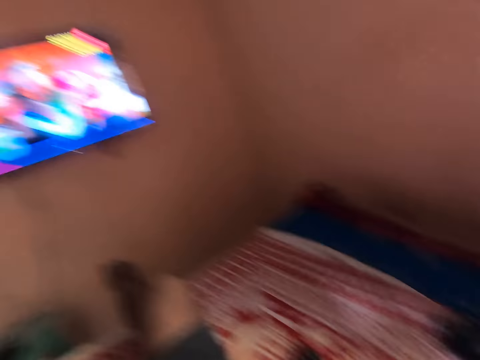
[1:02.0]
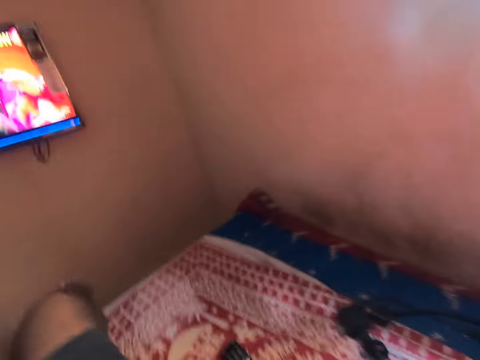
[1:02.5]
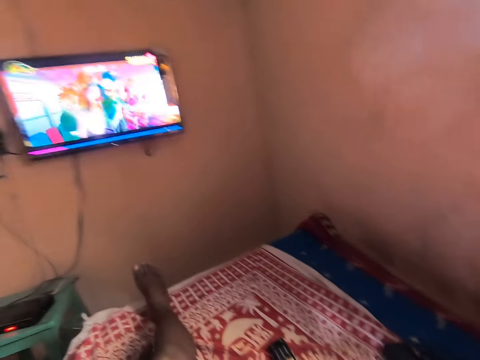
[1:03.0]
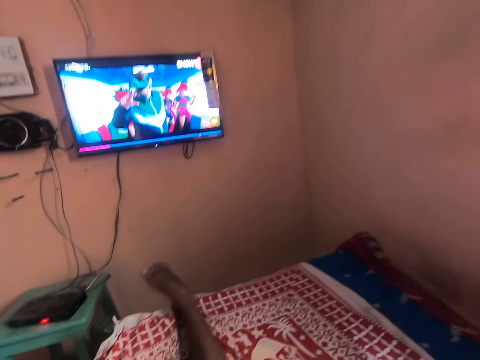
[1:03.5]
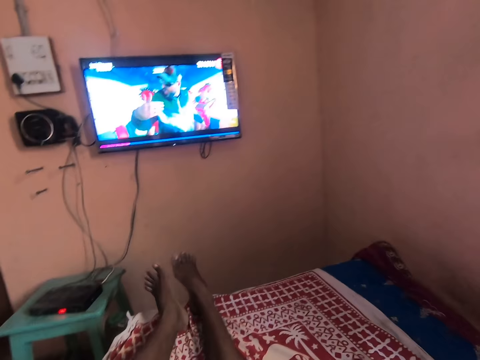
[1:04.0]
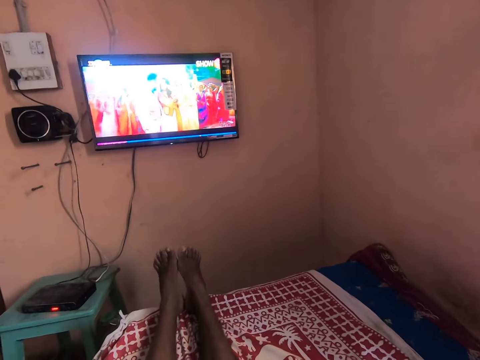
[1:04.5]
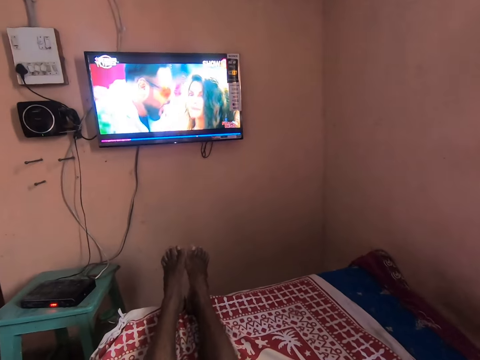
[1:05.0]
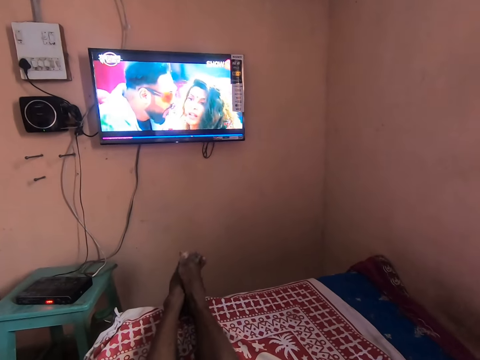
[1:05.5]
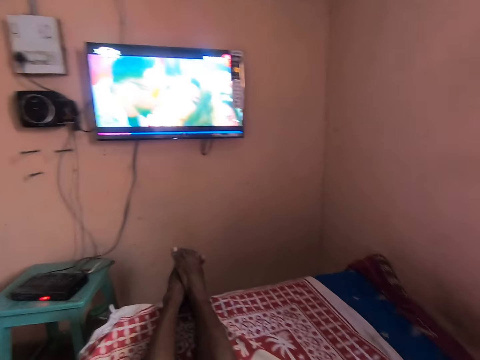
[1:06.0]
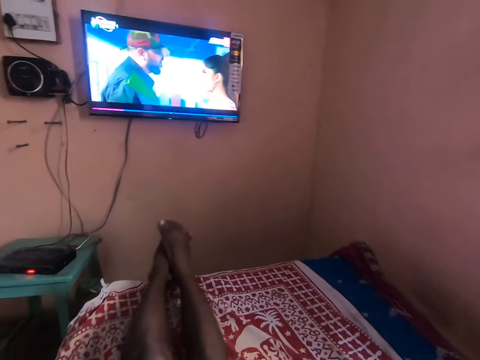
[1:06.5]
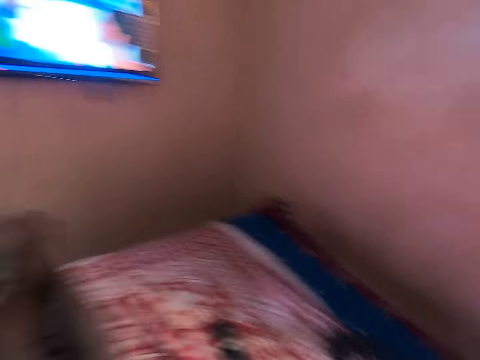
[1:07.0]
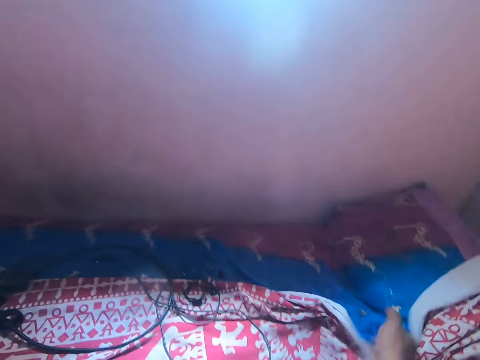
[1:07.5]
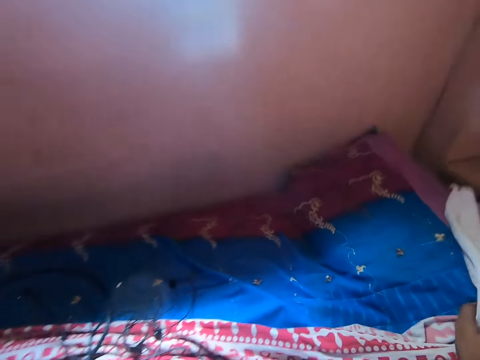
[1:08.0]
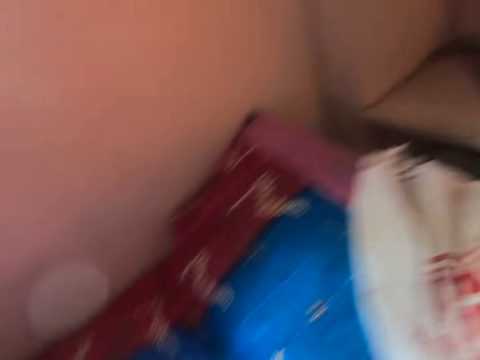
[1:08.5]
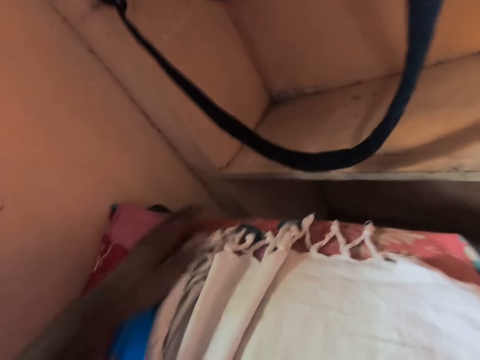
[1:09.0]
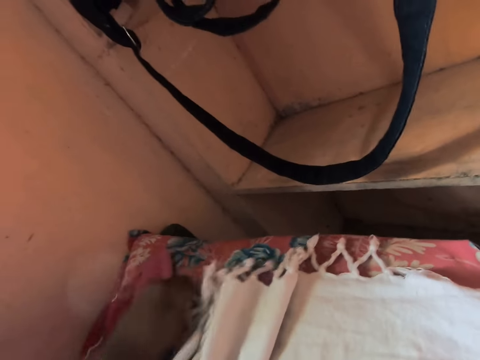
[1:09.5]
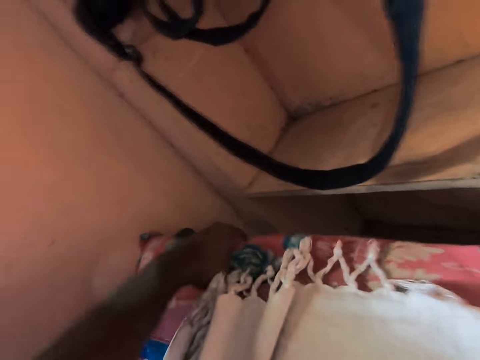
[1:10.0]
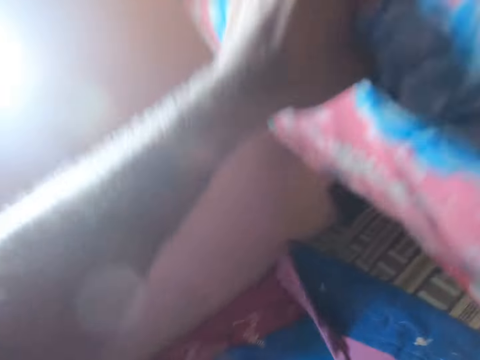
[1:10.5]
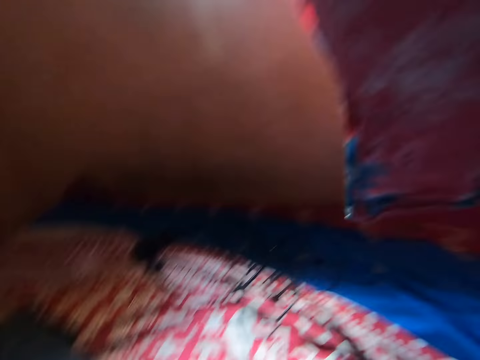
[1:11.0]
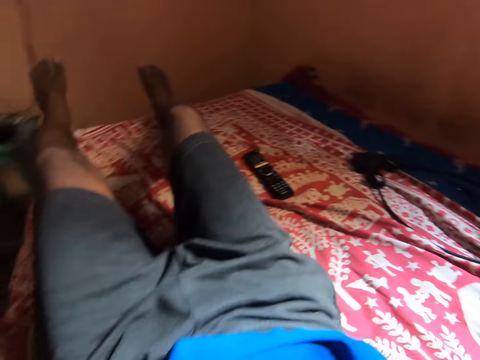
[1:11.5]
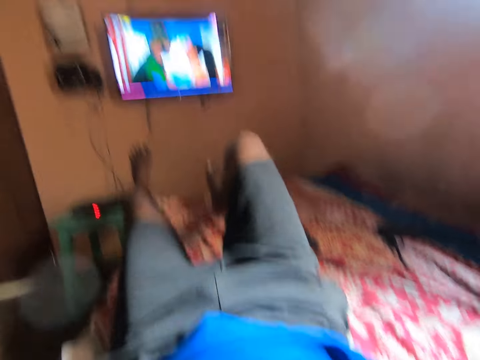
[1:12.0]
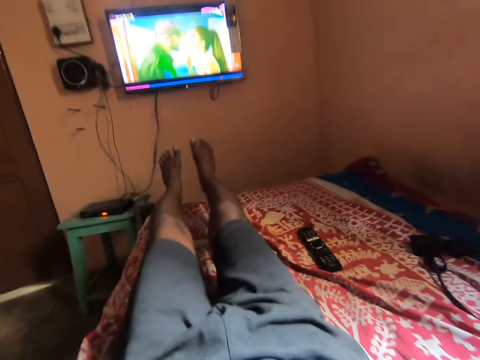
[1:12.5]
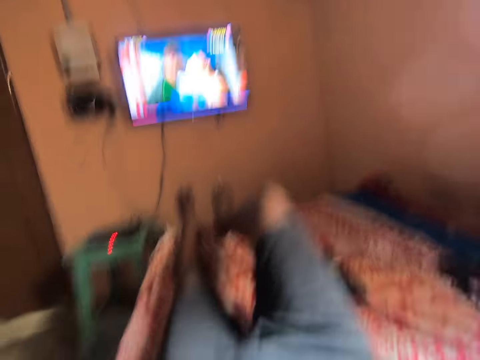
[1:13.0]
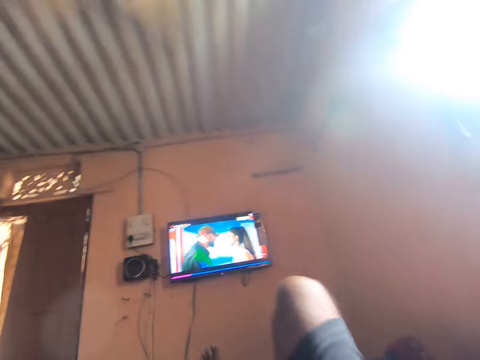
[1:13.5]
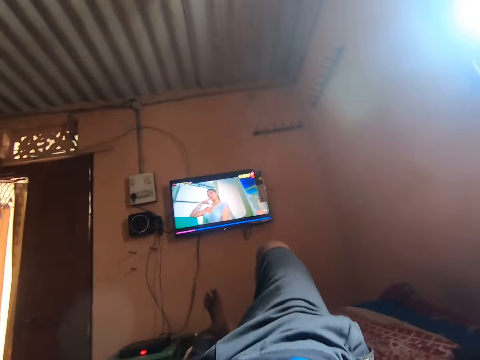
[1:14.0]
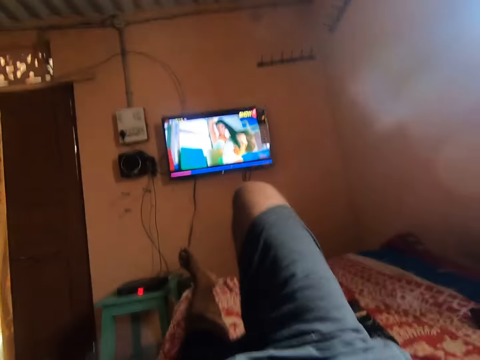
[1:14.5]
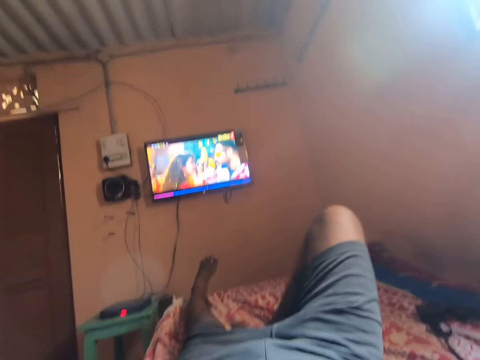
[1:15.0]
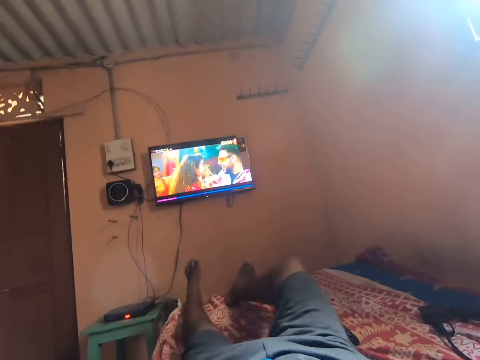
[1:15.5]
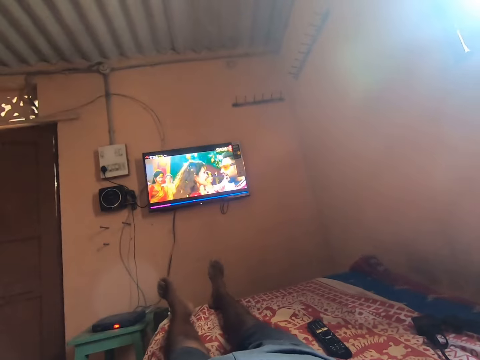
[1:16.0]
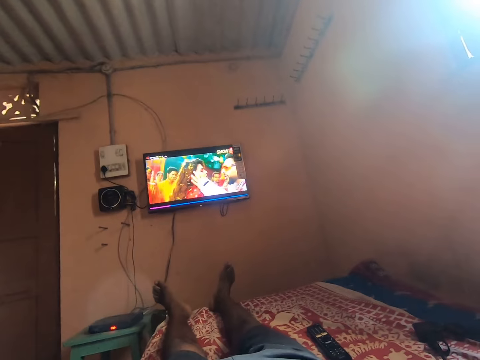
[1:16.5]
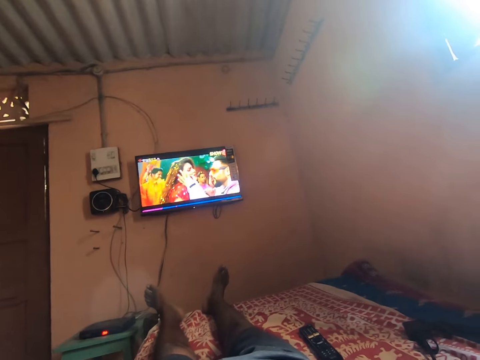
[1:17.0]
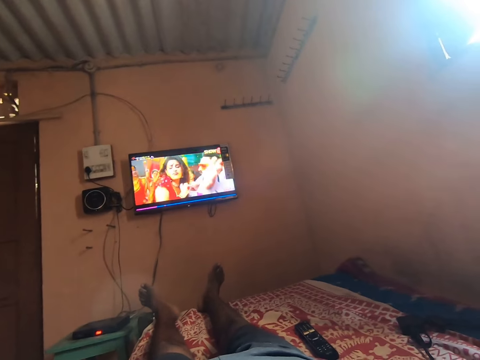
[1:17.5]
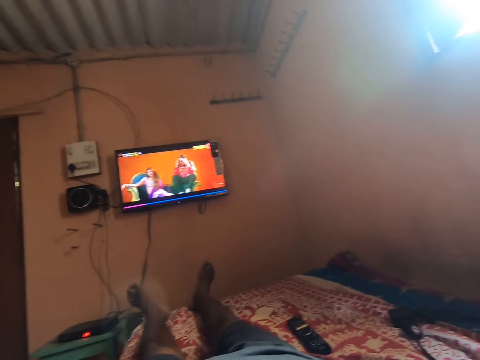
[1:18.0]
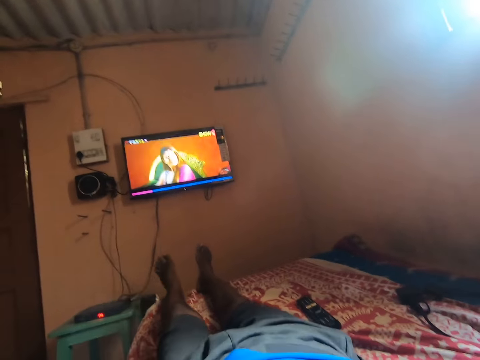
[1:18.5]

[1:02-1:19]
The camera wearer watches the television. He adjusts himself on the bed. He moves backwards. He straightens his leg forwards. He looks around. He pulls the duvet backwards. He looks around. He holds the pillow with his hand. He moves his hand backwards. He picks up the pillow on the bed with his left hand. He reaches for the pillow. He moves the pillow towards him. He rests his head on the pillow. He moves his leg towards him. He moves his leg forwards. He watches the television. He adjusts himself on the bed. He bends his knee. He moves forwards. He straightens his leg forwards. He watches the television.

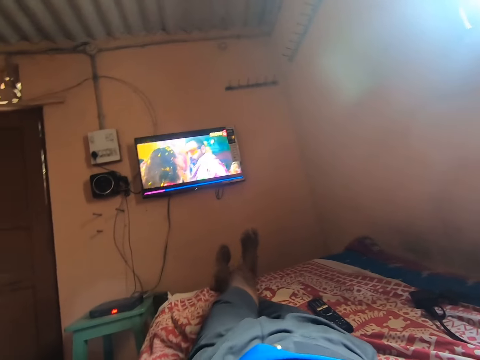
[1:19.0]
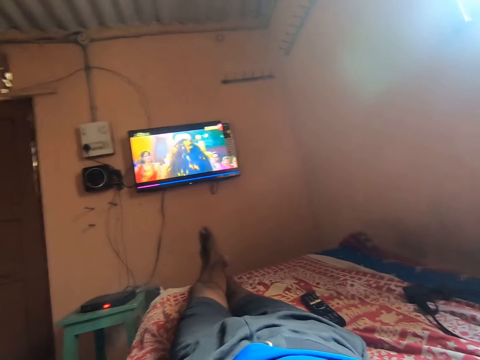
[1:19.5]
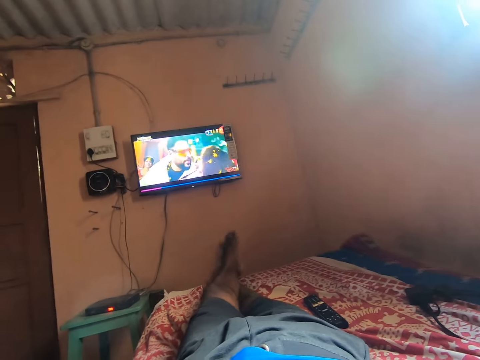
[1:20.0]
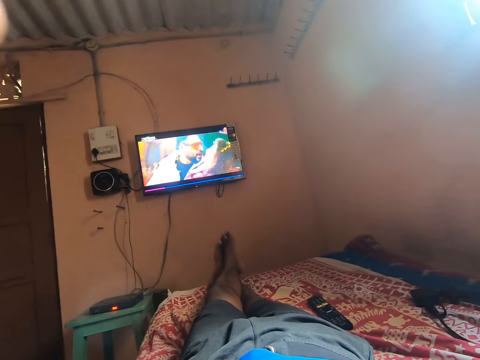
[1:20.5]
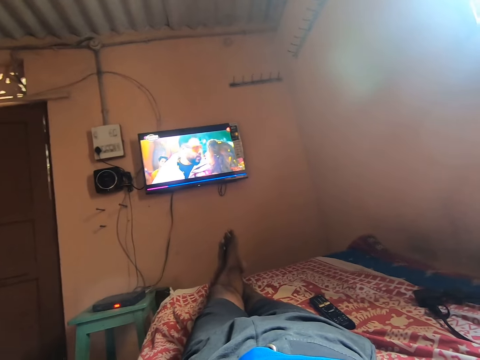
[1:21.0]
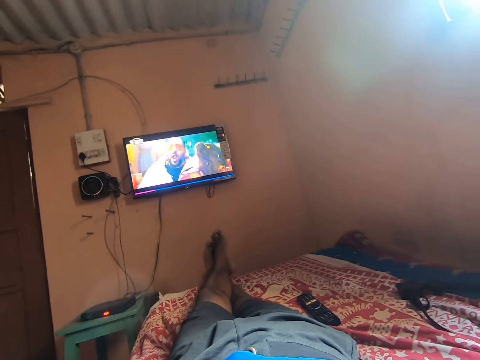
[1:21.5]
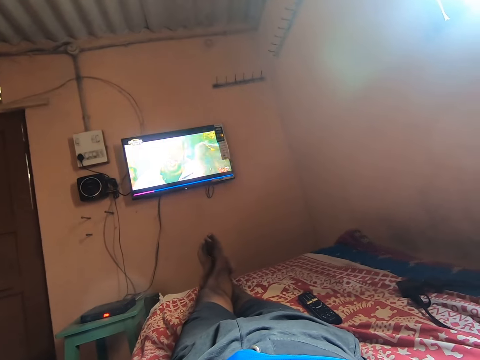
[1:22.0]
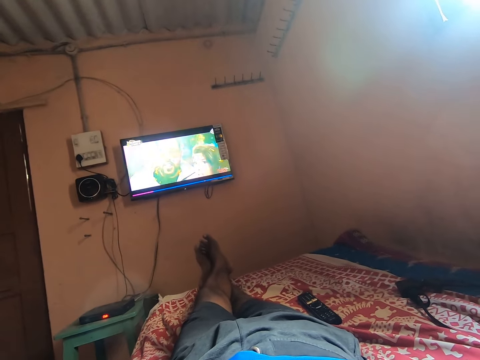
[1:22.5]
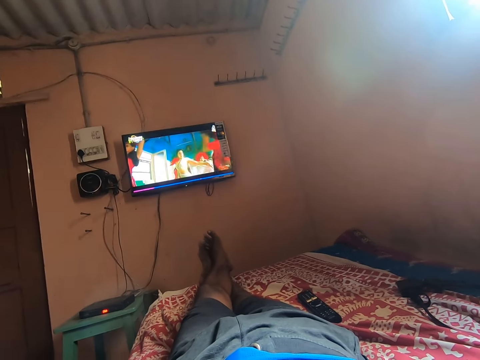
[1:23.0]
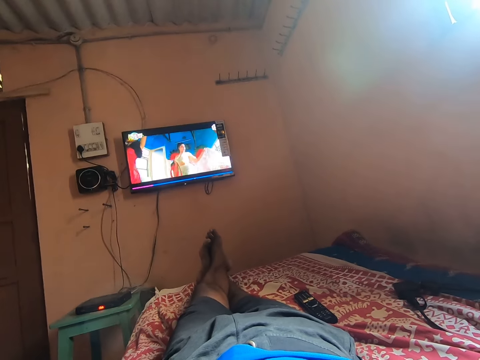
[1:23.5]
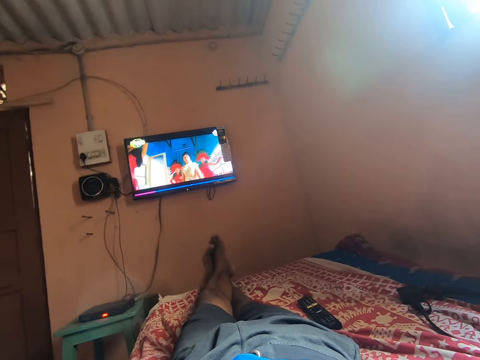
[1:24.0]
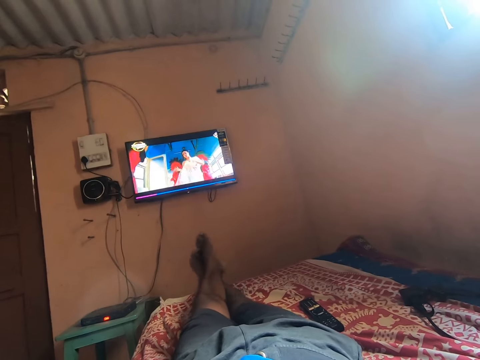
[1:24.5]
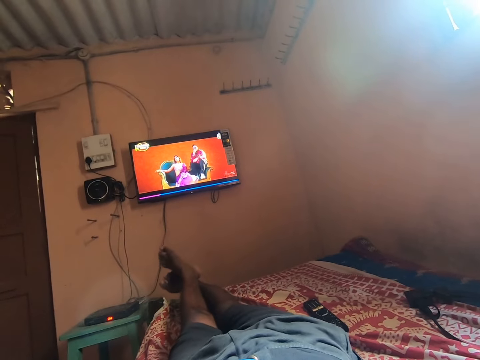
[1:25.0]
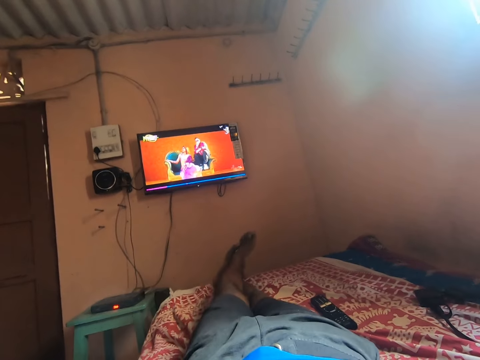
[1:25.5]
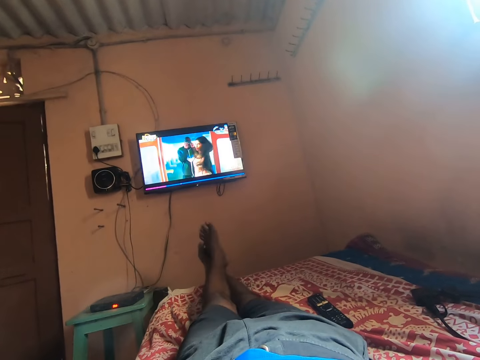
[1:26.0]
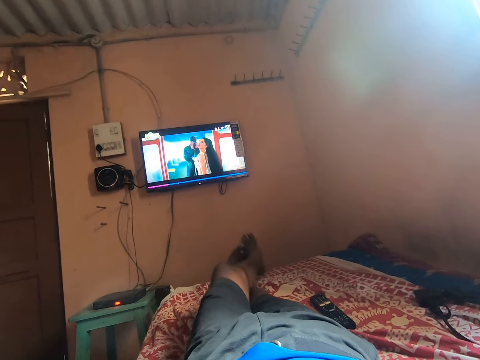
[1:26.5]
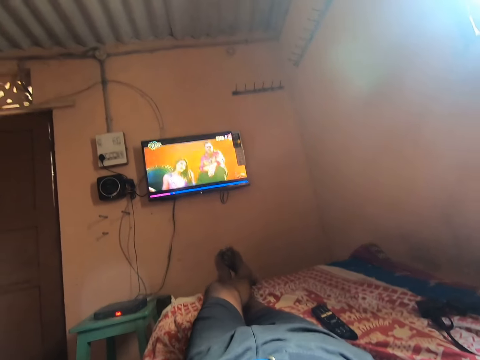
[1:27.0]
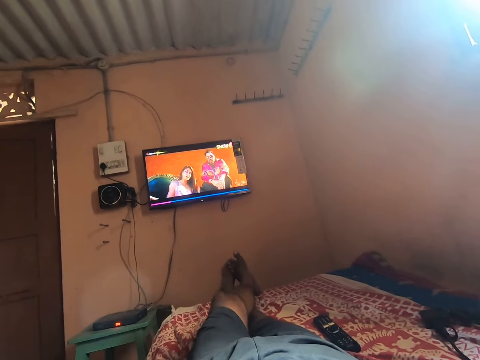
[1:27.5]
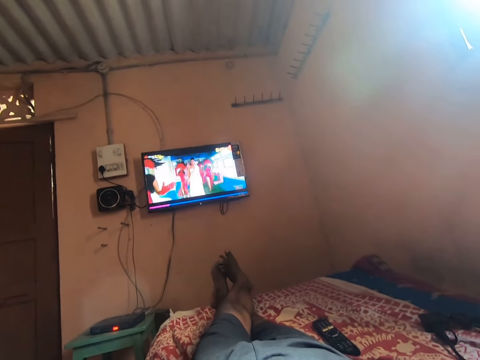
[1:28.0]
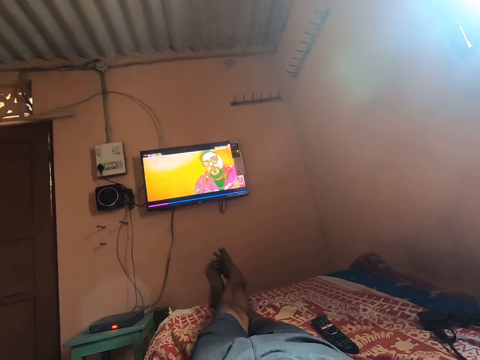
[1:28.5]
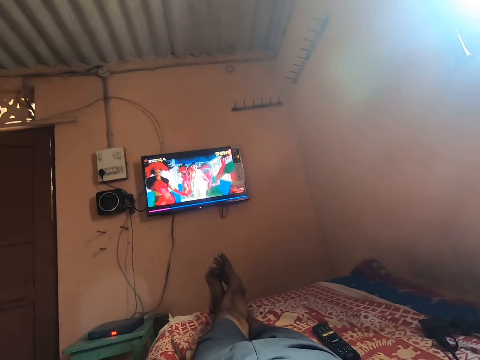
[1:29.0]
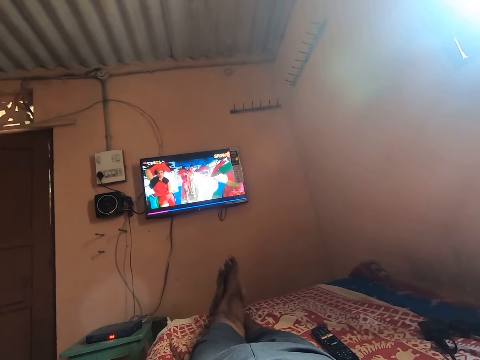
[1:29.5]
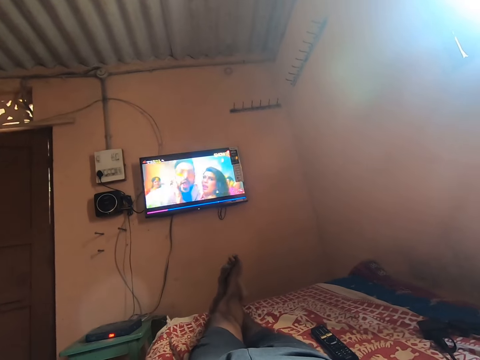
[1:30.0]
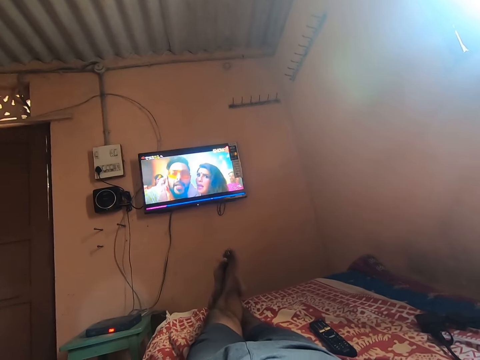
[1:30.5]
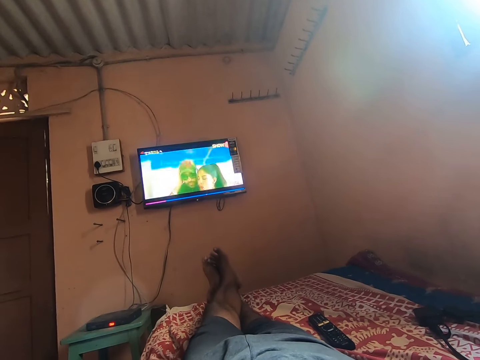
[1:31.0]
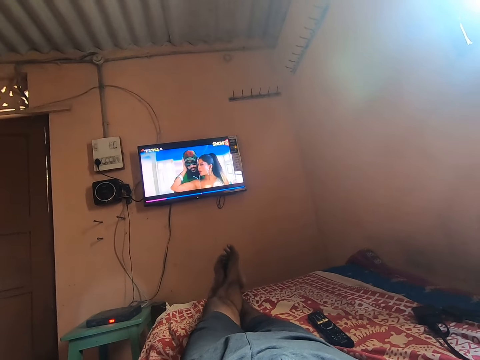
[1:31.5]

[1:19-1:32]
The camera wearer crosses his legs. He watches the television. He swings his legs. He rubs his feet together. He watches the television.
